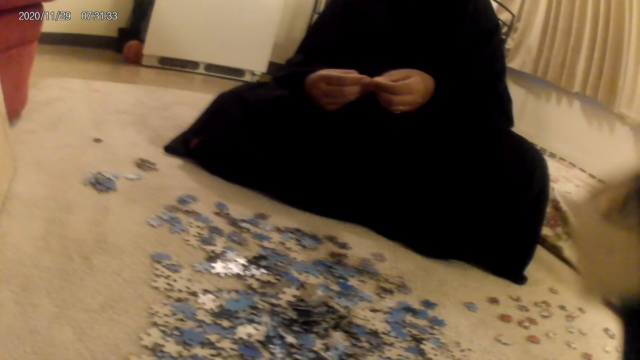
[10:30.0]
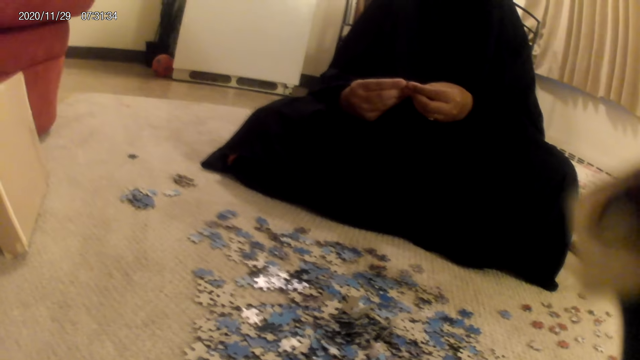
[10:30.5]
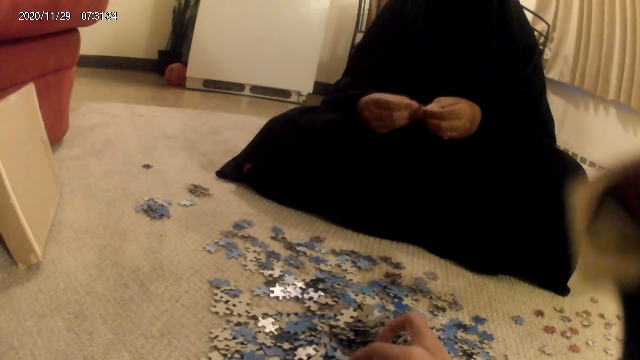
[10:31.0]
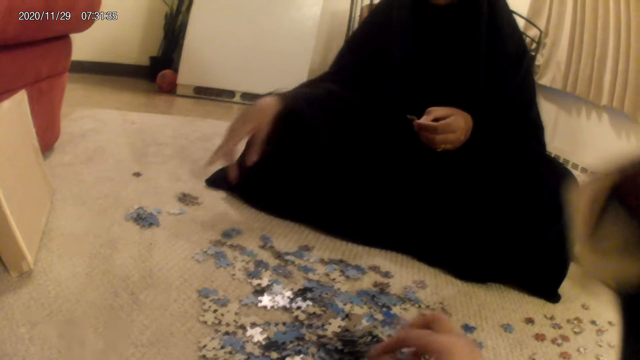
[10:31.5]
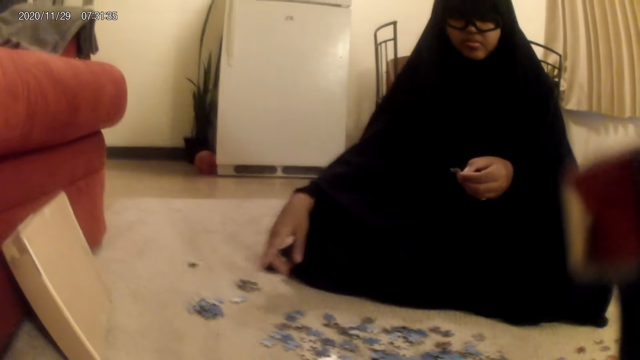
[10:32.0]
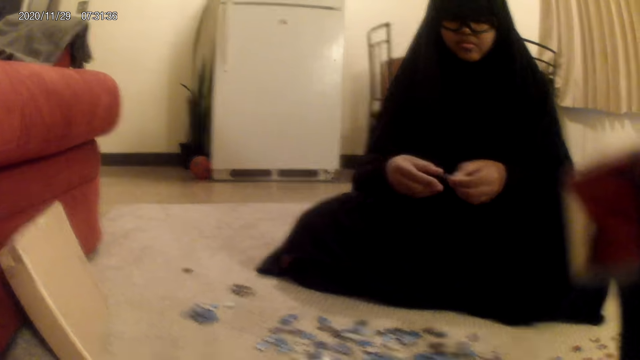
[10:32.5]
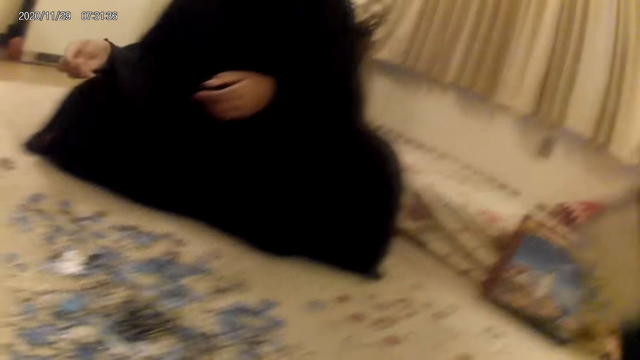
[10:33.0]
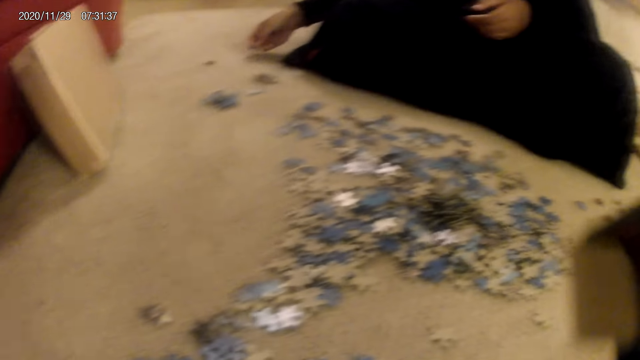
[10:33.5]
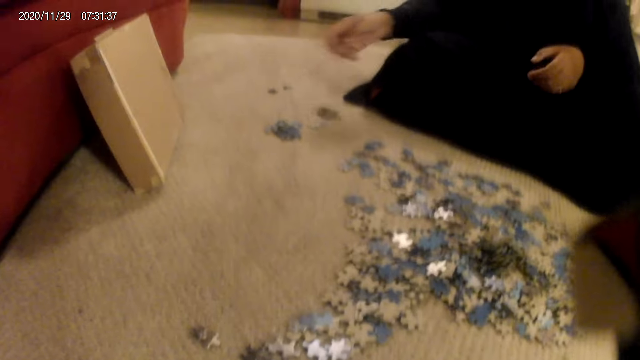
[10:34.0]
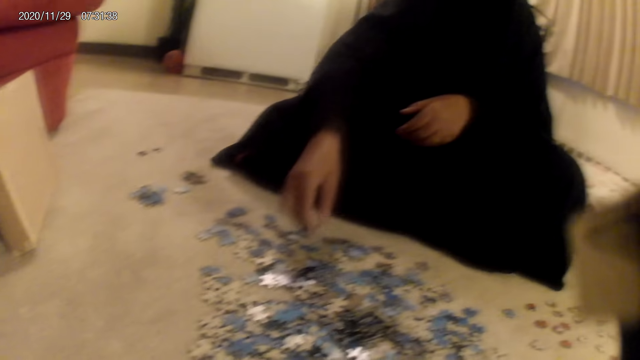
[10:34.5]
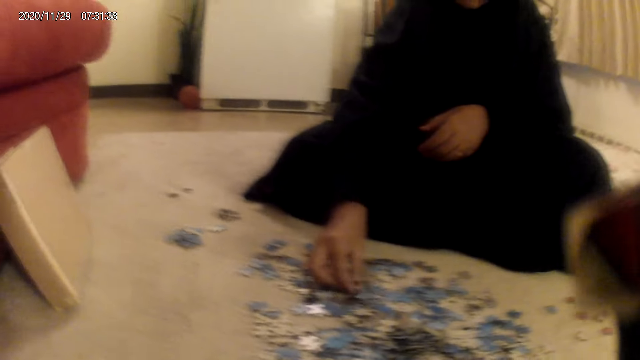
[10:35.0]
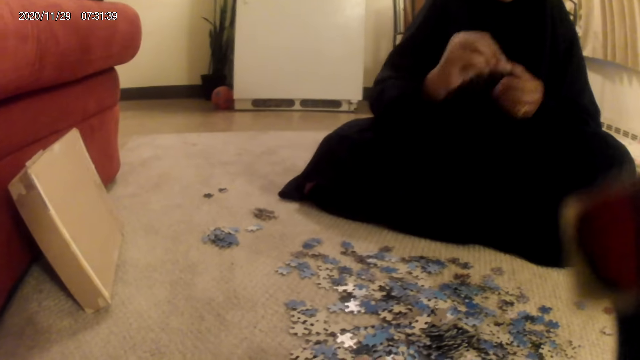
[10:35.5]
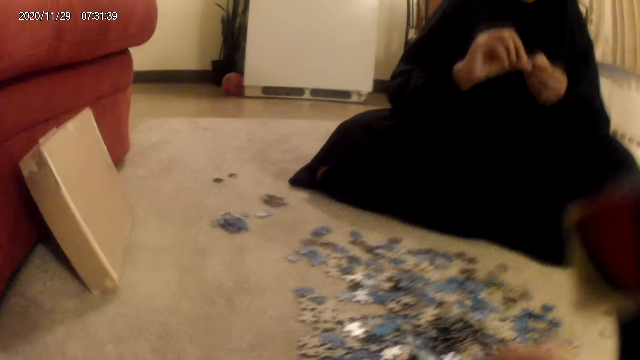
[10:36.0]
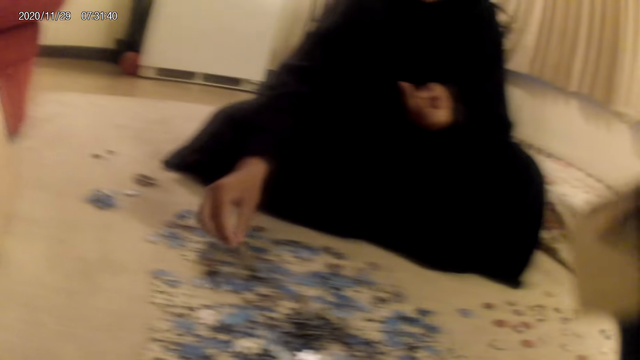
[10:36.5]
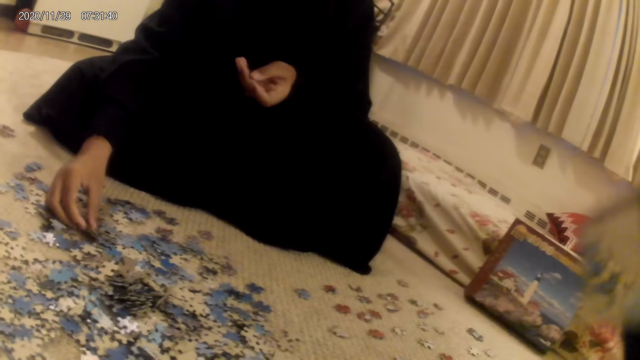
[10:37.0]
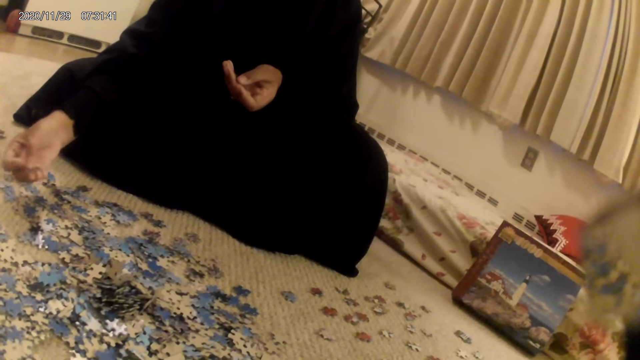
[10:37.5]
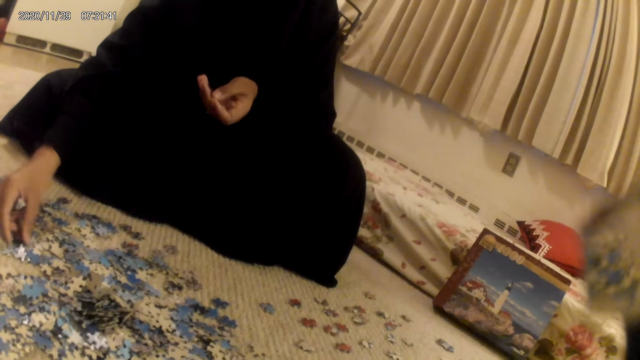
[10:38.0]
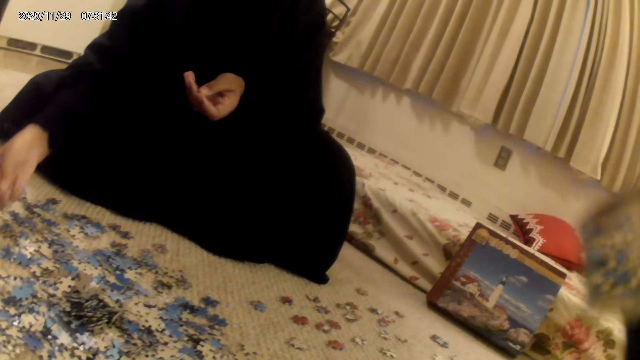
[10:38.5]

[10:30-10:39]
The woman picks the card from the floor, holds the card on the hand, and points the card on the floor. The camera wearer looks around. The woman places the card on the floor, picks the card from the floor, holds the card on the hands, and looks at the jigsaw pieces. The camera wearer places the card on the floor. The woman picks up the jigsaw pieces.

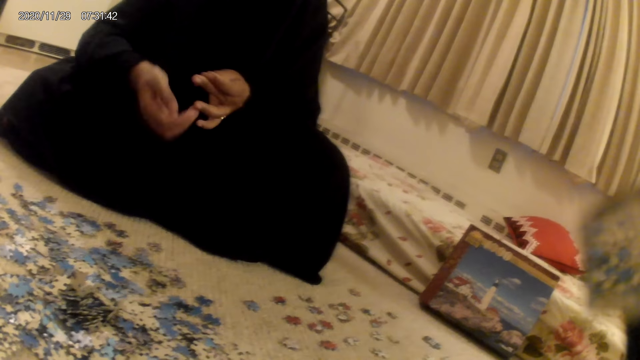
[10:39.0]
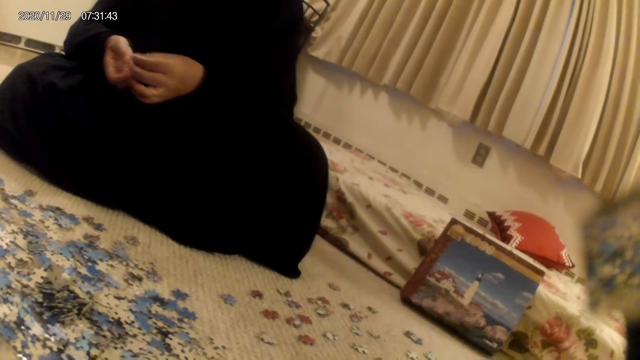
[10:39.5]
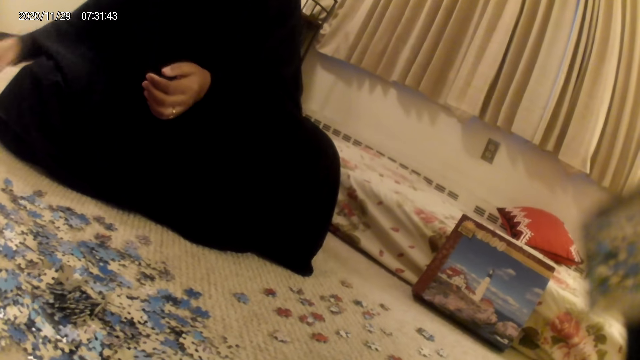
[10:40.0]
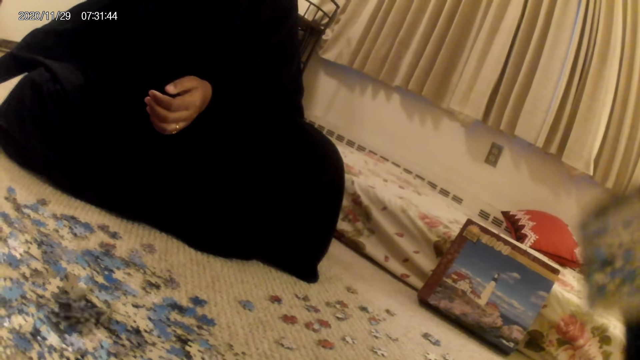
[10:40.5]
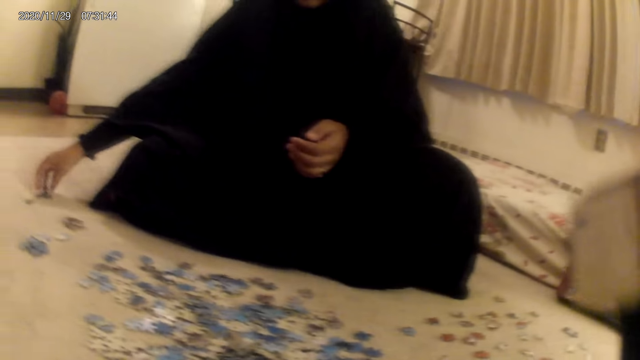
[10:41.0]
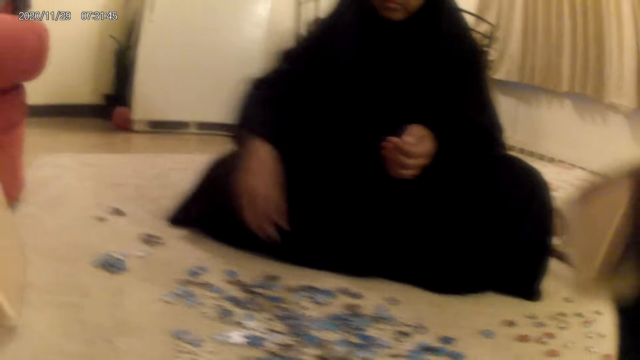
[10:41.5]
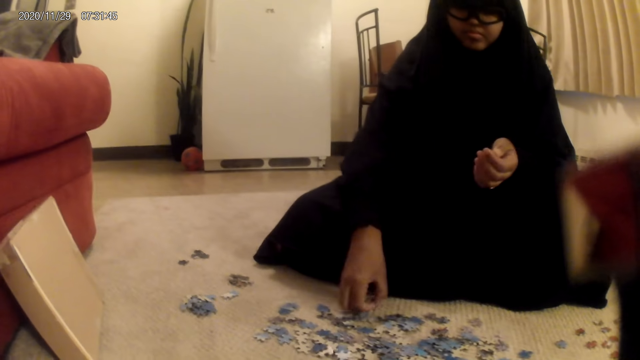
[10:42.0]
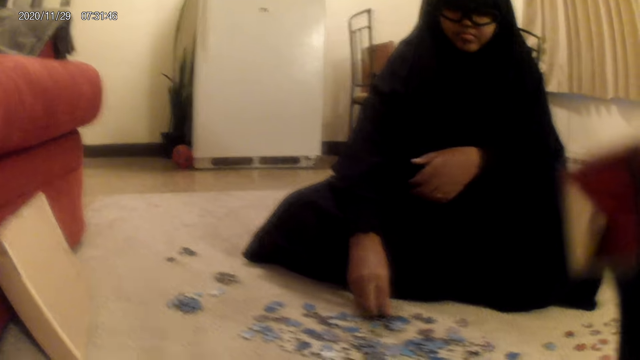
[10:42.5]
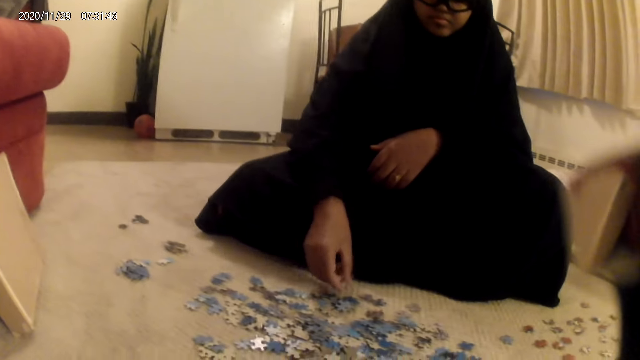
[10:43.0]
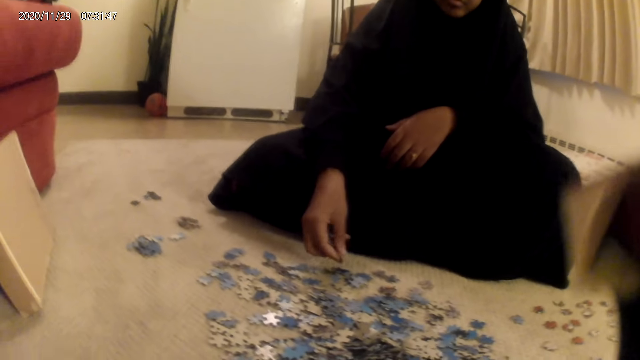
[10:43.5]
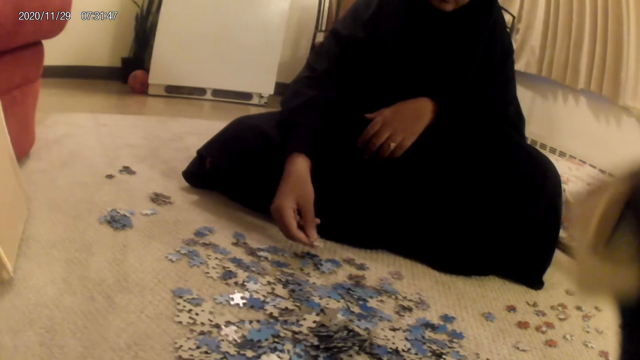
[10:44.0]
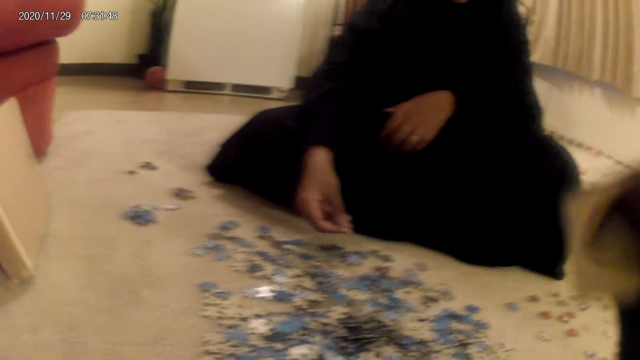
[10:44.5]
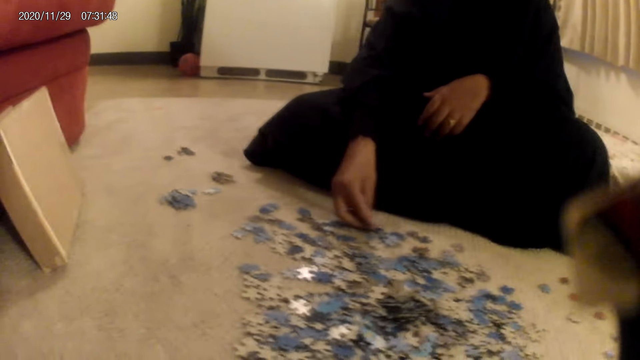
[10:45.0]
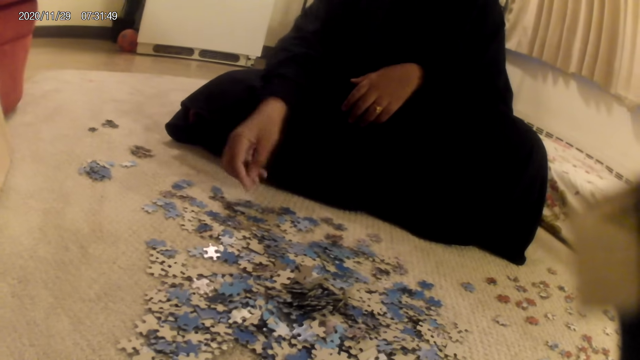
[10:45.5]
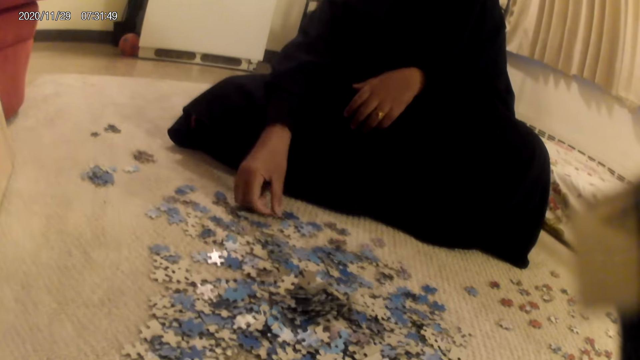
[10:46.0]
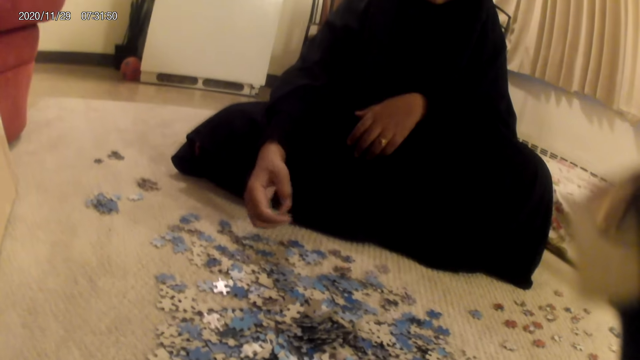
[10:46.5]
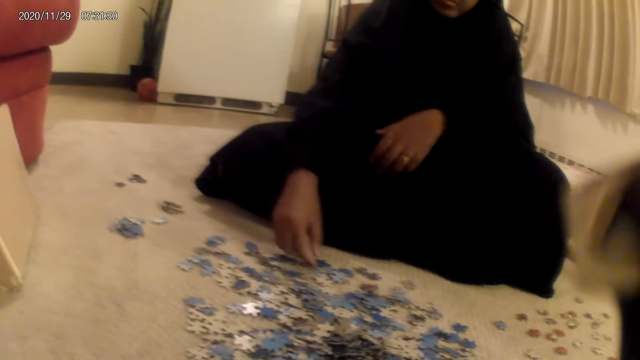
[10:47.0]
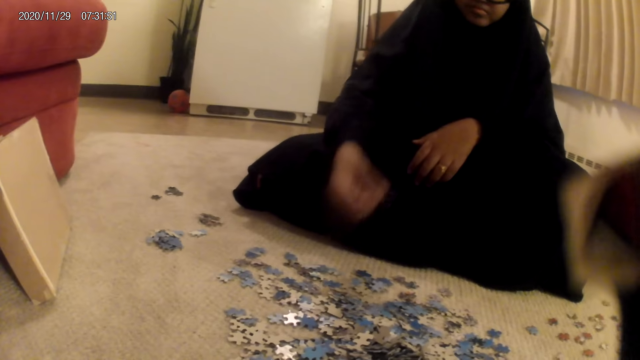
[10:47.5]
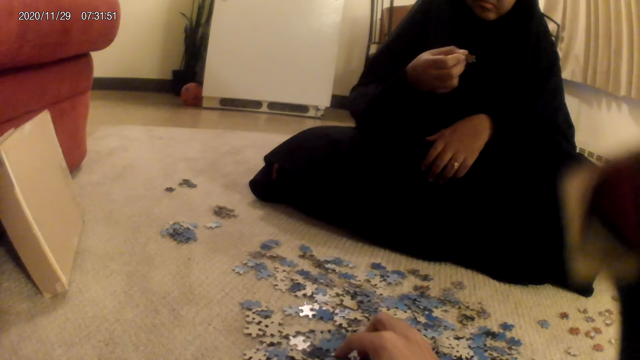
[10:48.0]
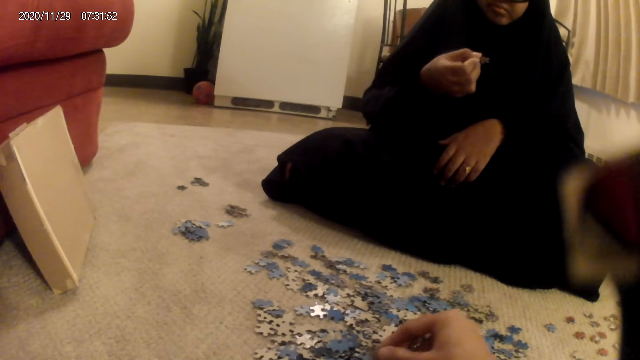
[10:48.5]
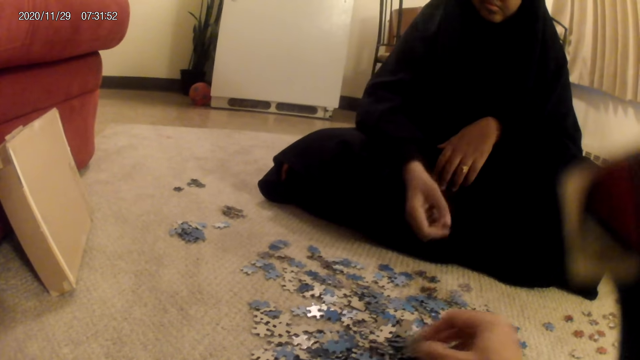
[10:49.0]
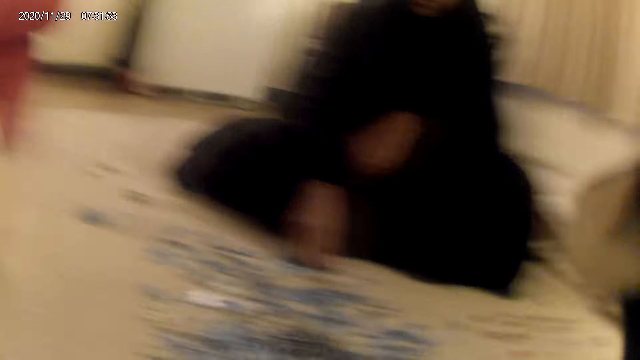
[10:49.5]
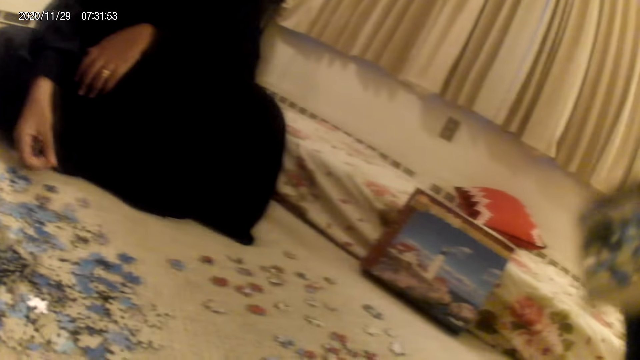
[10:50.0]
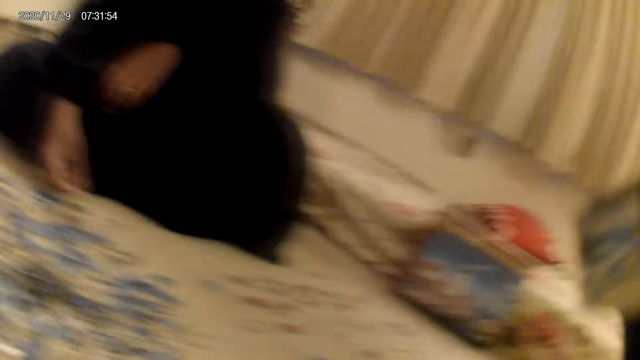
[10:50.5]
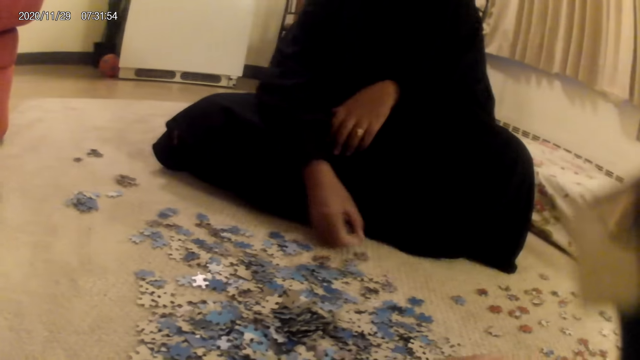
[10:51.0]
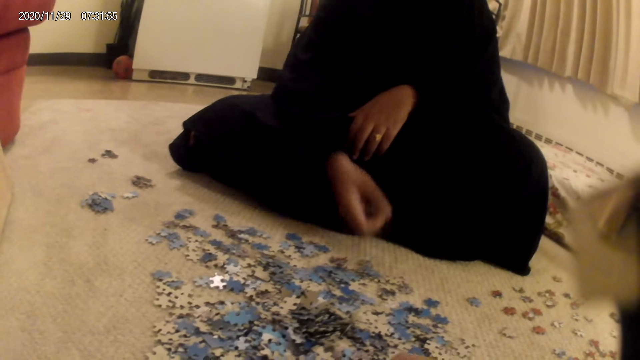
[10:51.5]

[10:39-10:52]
The woman picks the card from the table. The camera wearer puts down the jigsaw pieces. The woman places the card on the floor, picks up the jigsaw pieces, sorts the cards on the floor, picks the card from the floor, and looks at the jigsaw pieces. The camera wearer moves the card from the floor.
